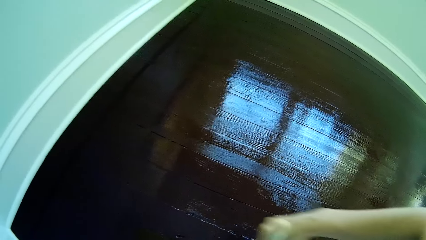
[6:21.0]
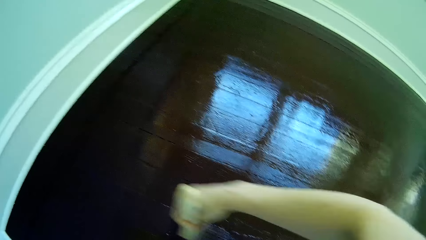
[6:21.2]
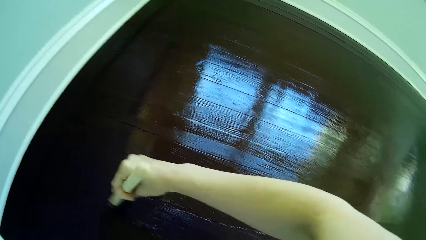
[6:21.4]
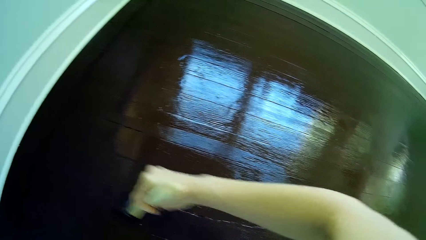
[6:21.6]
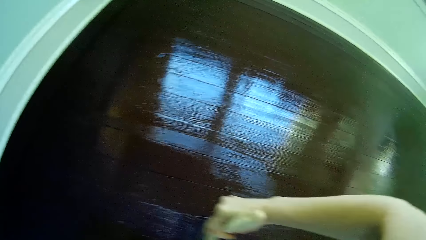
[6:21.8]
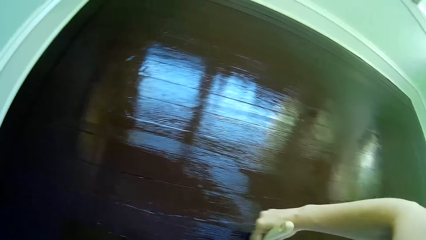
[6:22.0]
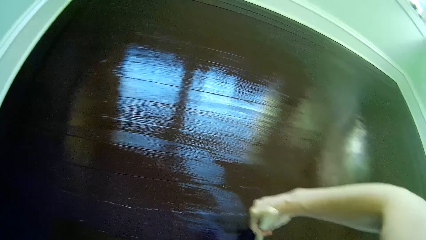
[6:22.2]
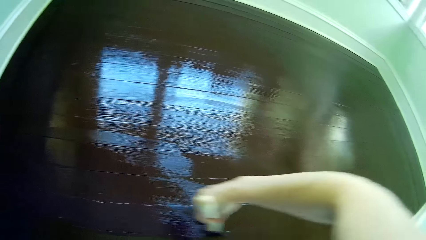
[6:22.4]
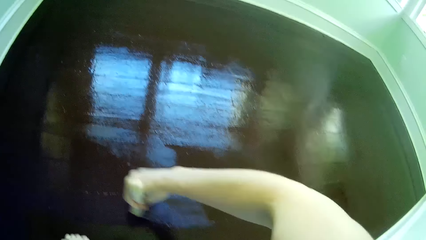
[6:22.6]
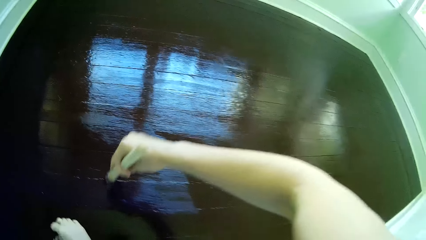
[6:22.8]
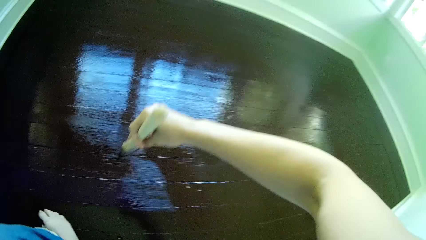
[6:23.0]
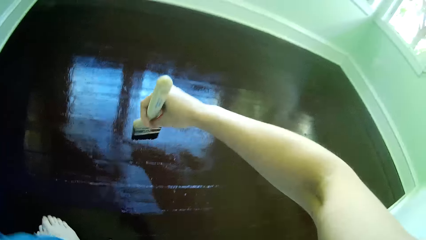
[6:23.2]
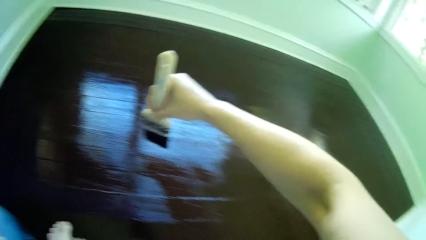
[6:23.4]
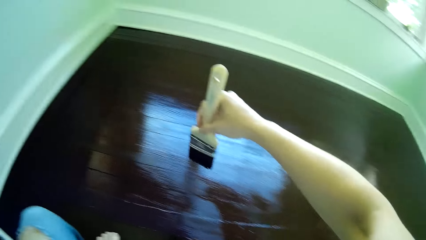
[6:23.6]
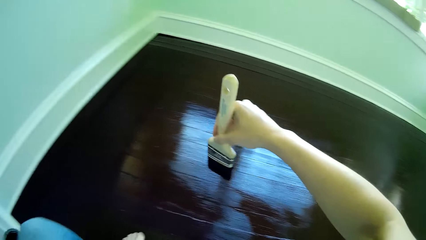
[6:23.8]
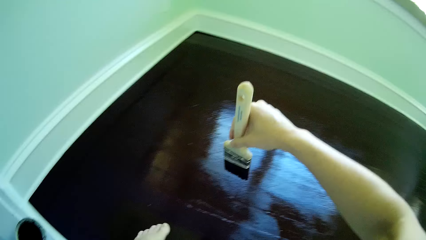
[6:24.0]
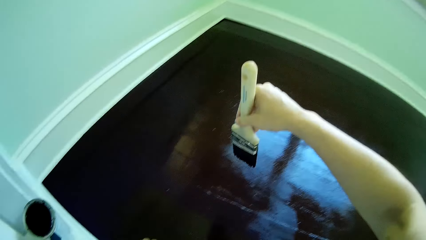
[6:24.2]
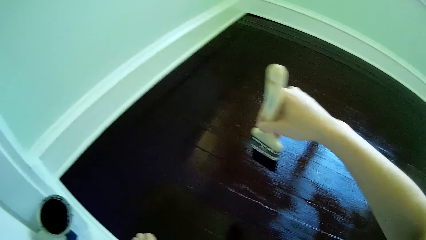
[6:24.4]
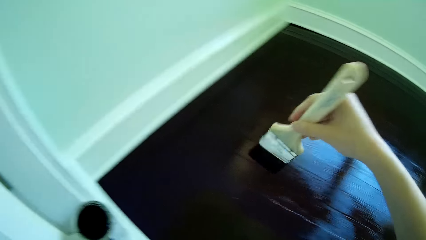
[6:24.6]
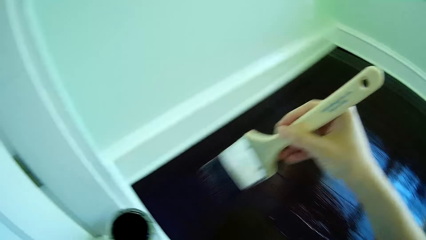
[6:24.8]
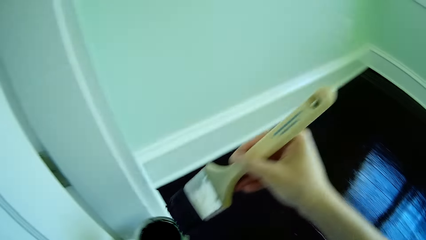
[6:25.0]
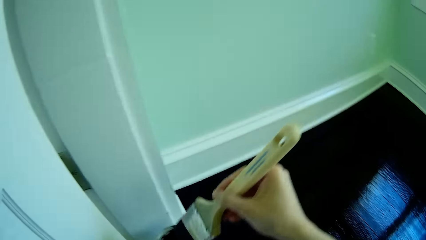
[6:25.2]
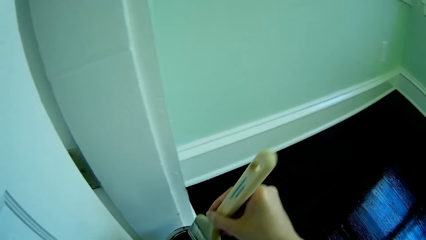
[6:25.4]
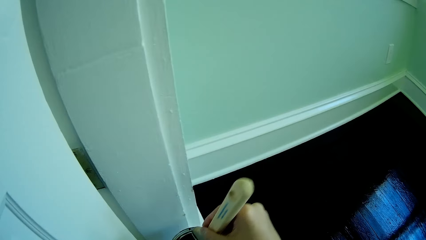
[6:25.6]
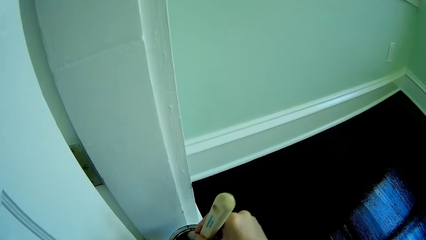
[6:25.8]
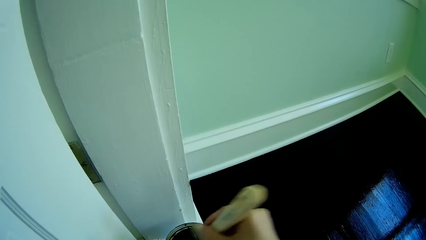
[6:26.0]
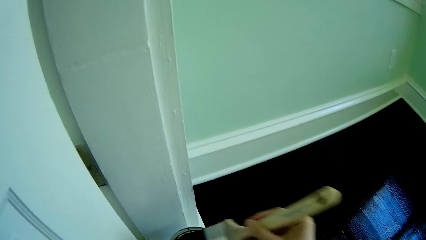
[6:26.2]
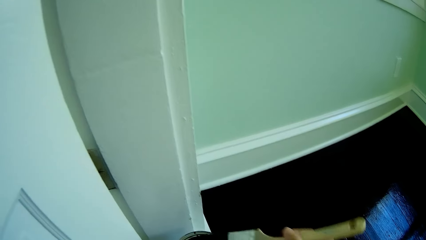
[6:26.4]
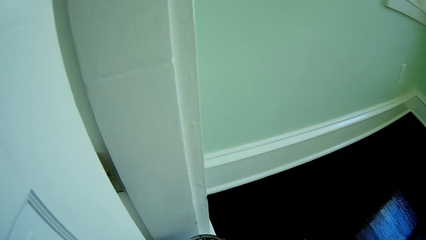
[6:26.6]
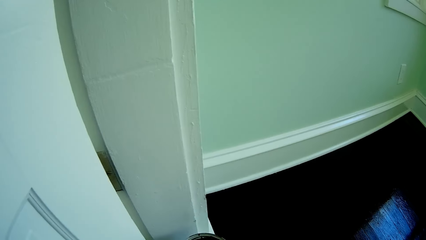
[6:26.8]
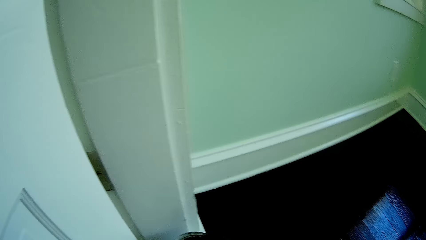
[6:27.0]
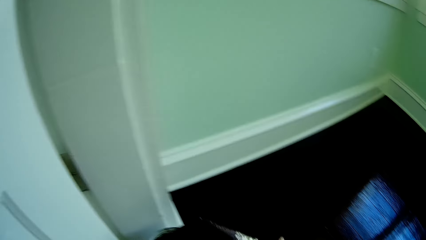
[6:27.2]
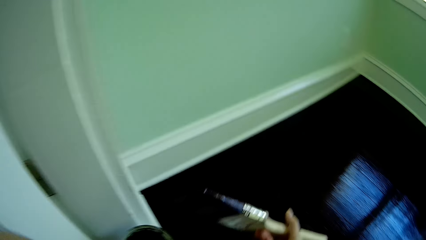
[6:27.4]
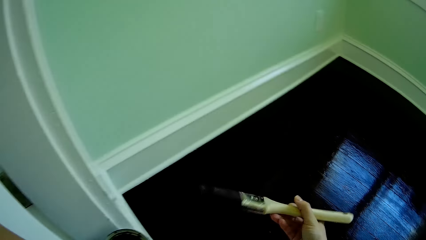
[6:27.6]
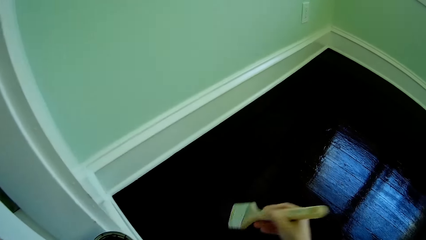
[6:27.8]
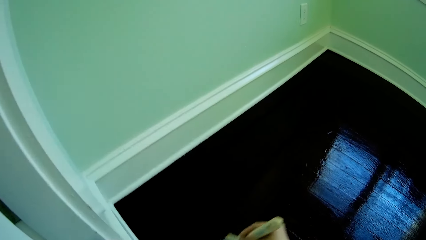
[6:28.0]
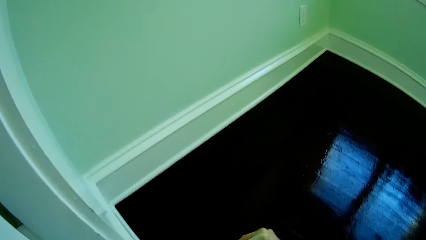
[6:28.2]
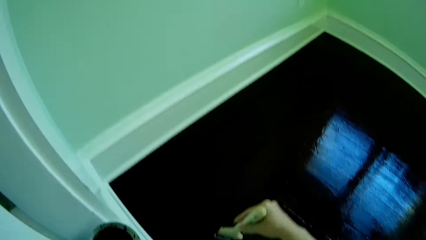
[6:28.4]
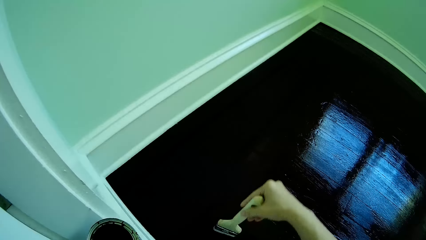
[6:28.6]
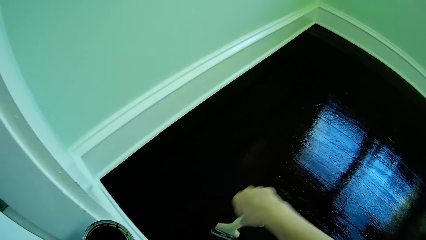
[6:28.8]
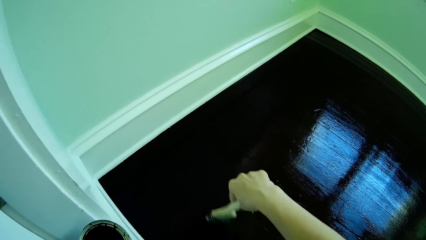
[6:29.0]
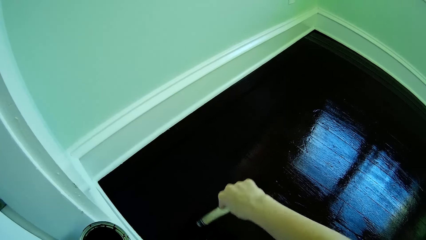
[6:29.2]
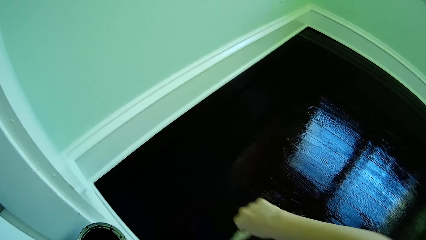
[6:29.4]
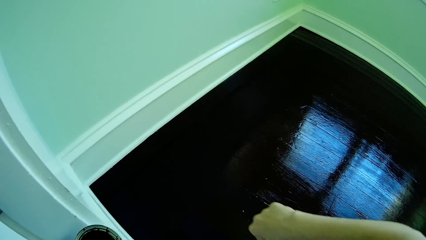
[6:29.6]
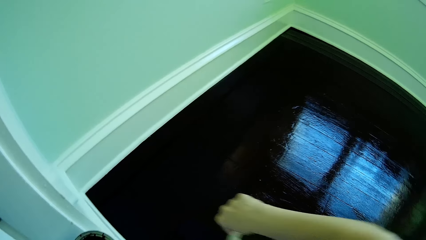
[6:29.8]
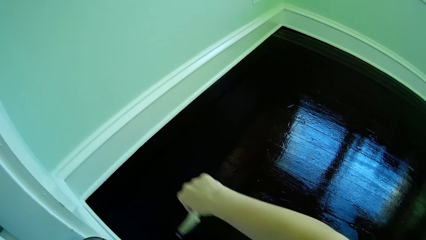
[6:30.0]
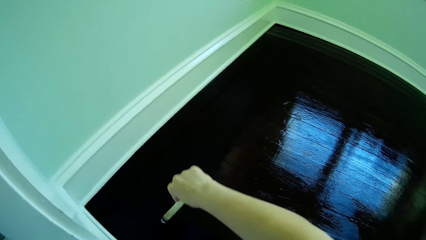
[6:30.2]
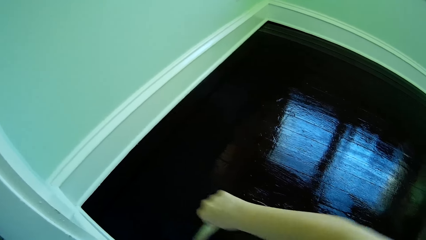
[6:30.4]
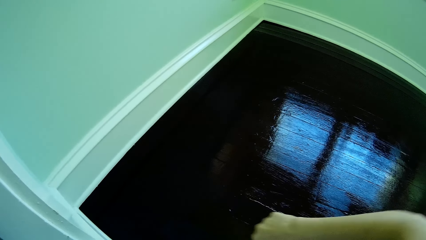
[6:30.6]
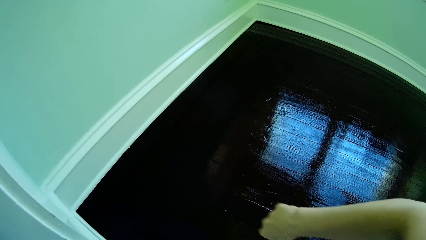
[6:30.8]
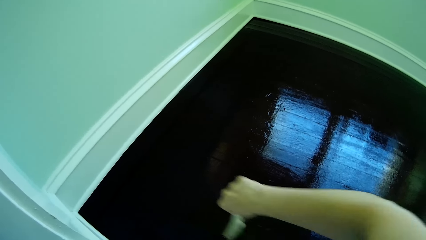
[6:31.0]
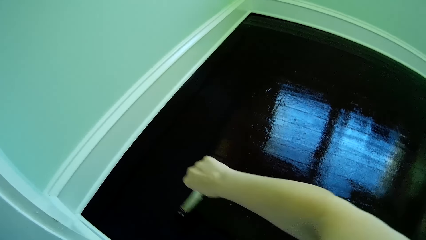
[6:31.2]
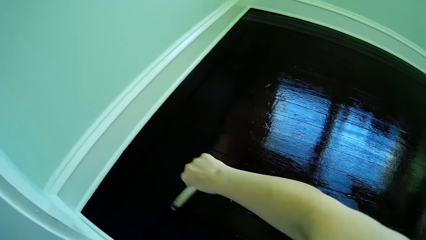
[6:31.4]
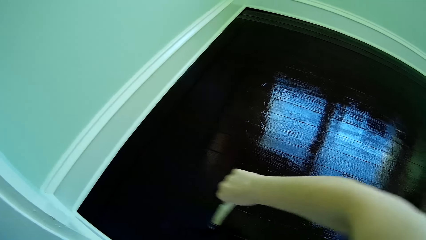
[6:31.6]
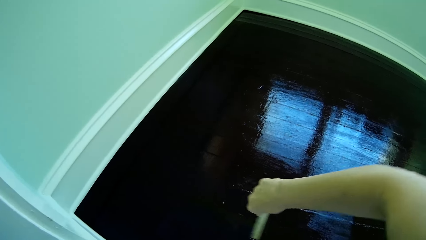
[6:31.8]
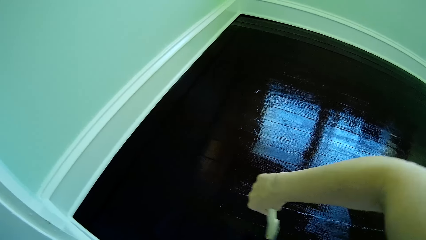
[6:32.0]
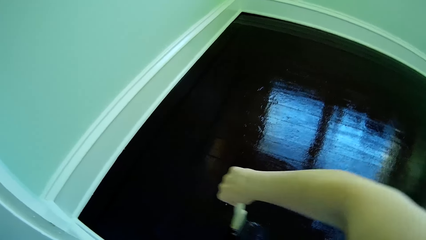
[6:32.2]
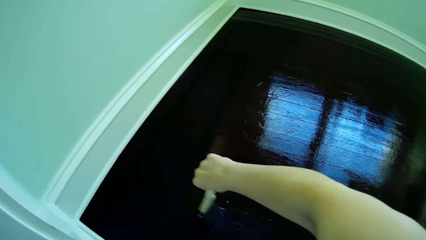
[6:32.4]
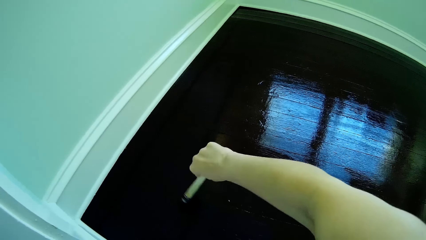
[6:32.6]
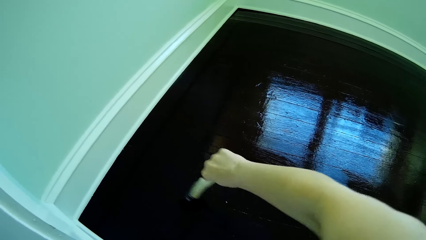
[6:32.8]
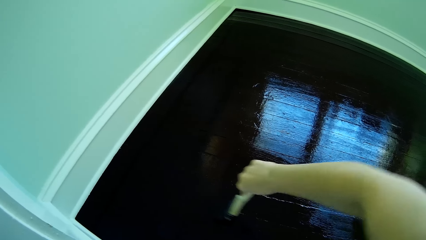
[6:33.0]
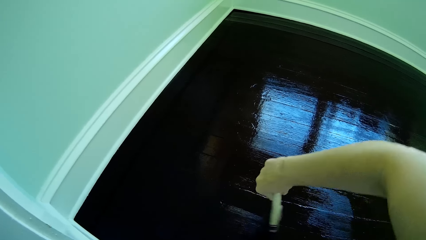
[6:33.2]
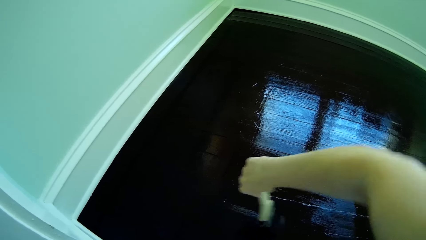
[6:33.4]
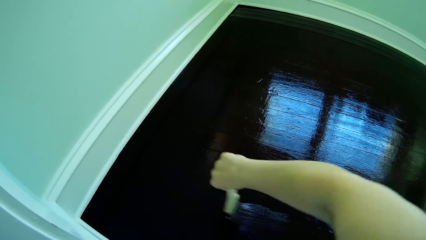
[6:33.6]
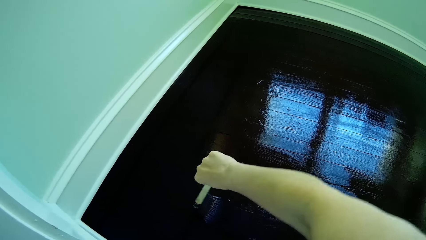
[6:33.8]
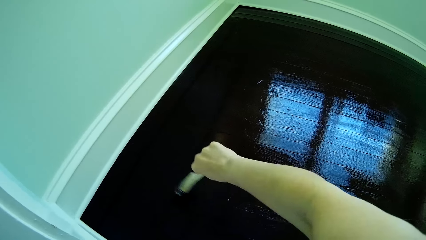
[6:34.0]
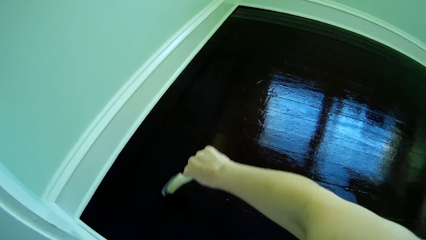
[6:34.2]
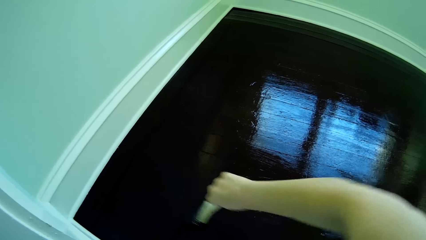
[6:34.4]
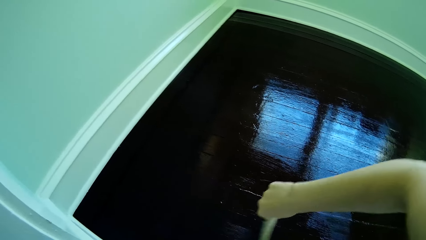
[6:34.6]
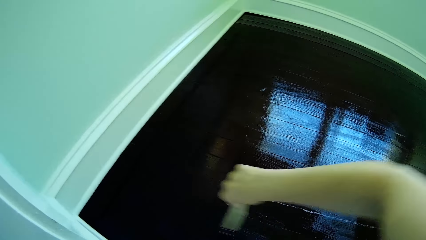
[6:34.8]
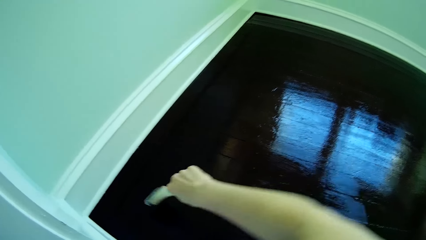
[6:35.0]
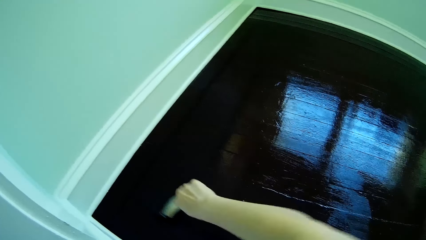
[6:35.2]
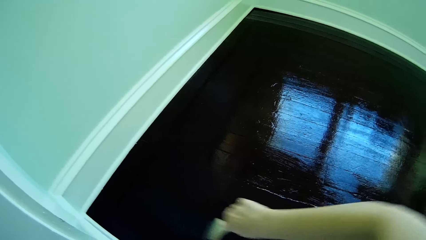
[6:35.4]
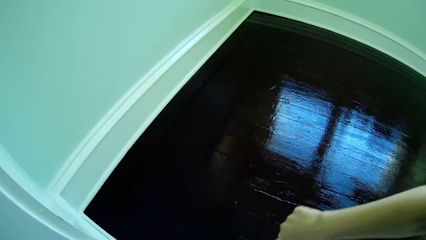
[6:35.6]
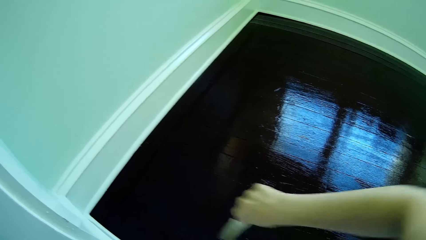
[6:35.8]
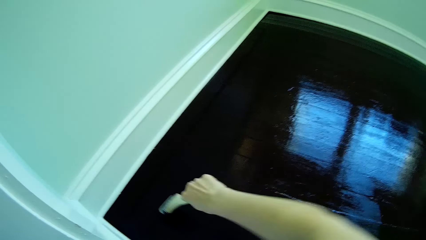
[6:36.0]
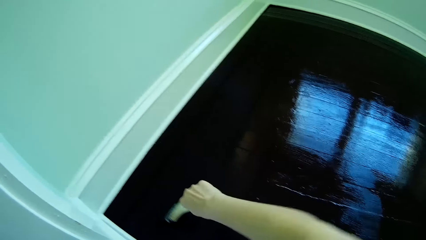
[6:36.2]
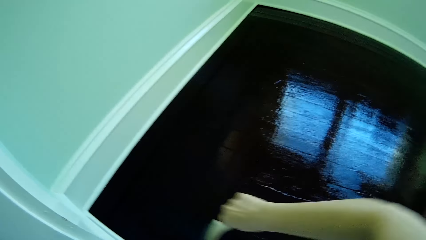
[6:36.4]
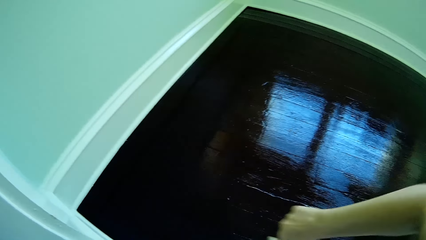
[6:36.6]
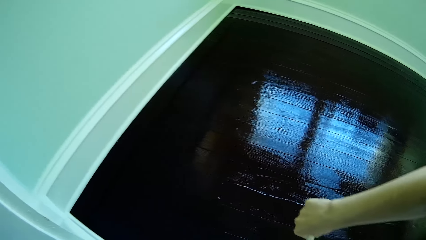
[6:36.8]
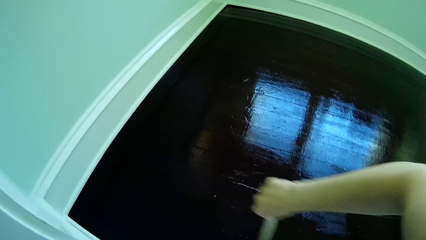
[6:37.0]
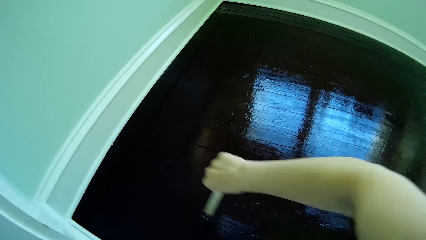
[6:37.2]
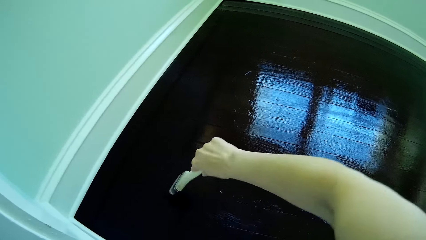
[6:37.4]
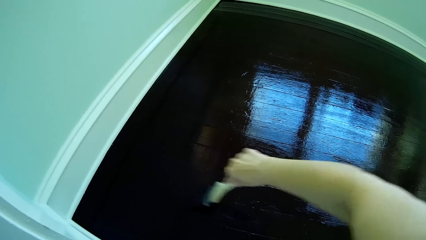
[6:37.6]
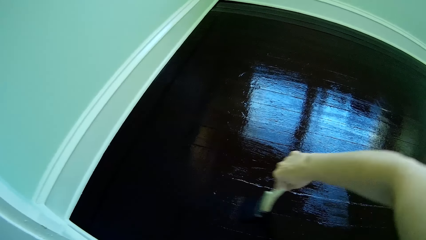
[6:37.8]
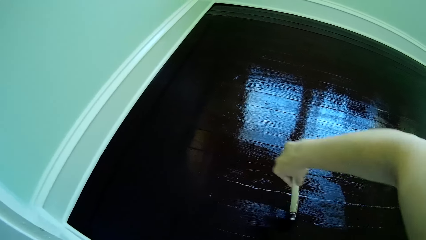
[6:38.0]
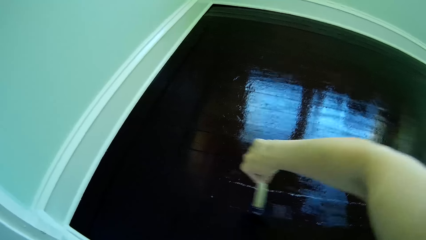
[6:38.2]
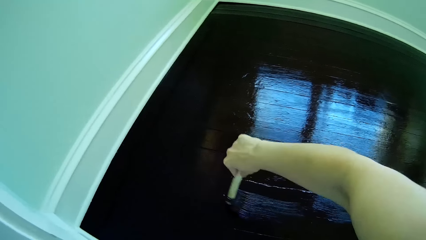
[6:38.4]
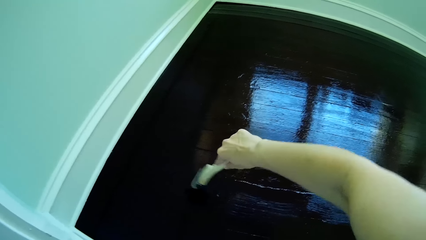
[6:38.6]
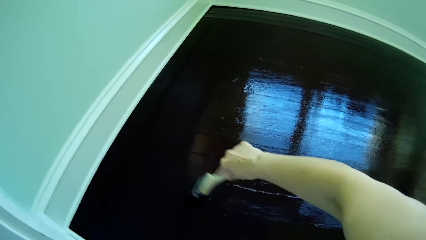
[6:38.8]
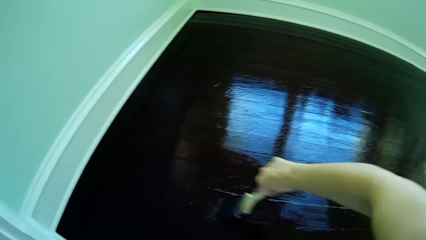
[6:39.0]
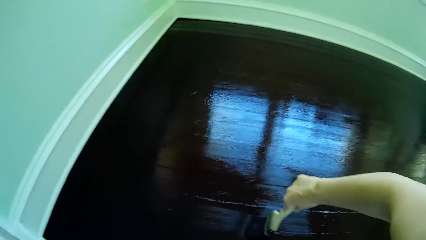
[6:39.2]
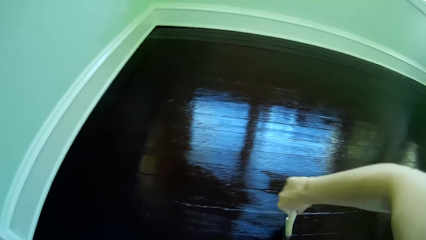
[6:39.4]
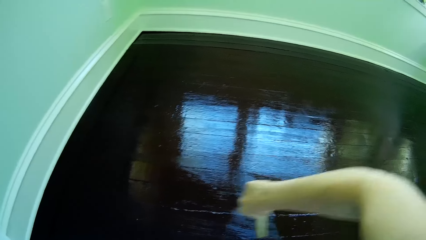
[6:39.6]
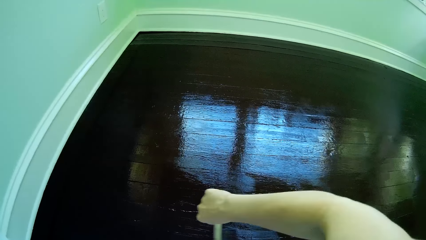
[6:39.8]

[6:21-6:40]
The camera wearer takes off the brush in his right hand from the floor. He stops painting. He holds the brush in the right hand. He dips the brush in his right hand into the paint container. He places the brush in his right hand on the floor. He paints the floor with the brush in his right hand.
